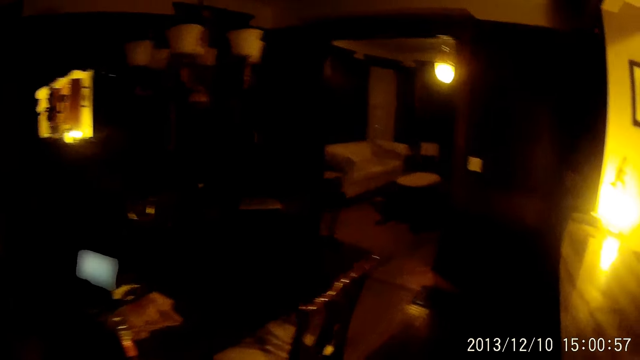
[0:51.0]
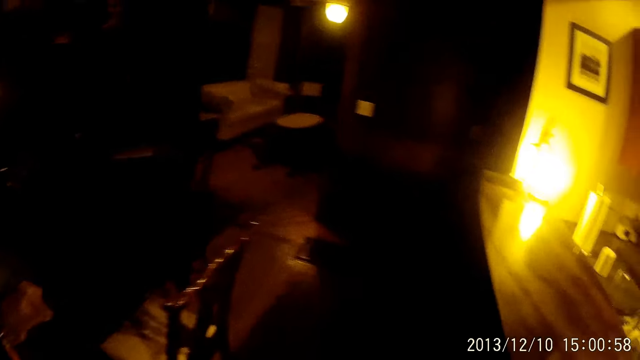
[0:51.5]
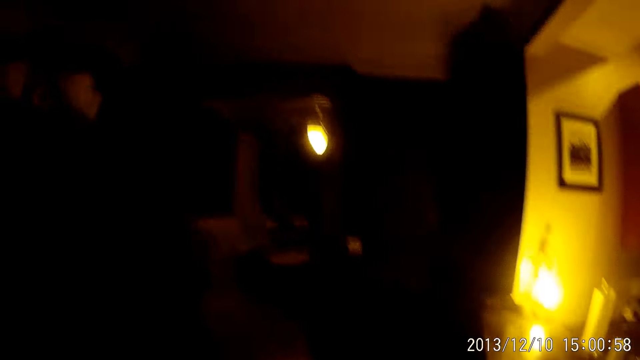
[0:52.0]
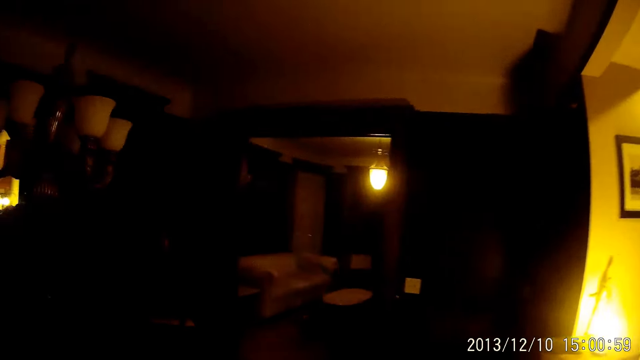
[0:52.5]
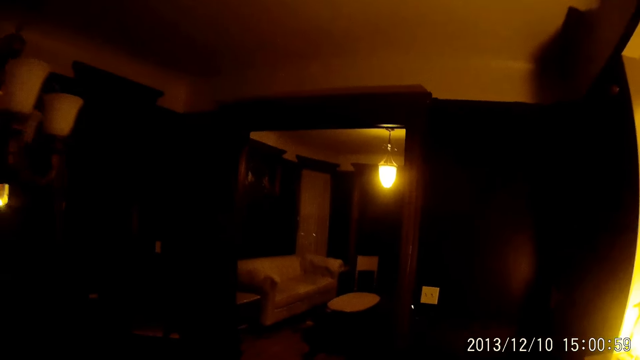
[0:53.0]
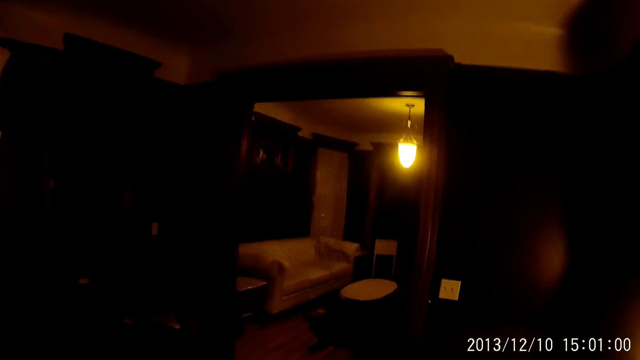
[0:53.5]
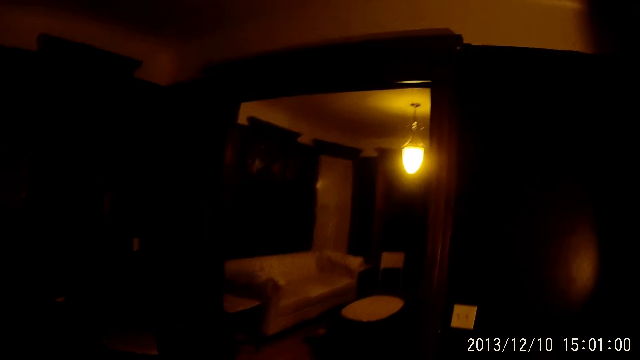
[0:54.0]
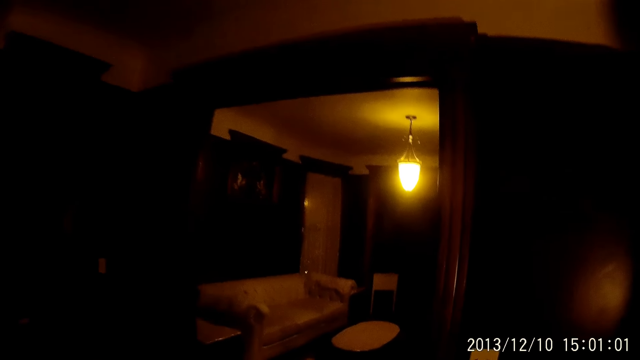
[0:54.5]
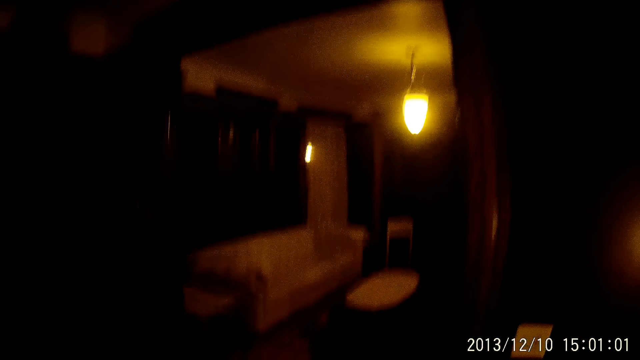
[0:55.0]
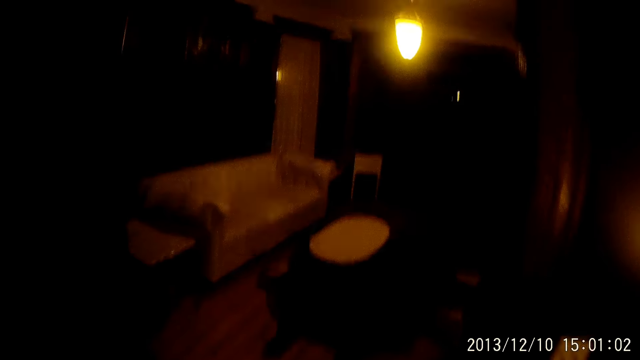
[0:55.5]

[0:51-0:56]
The camera wearer walks towards a living room.

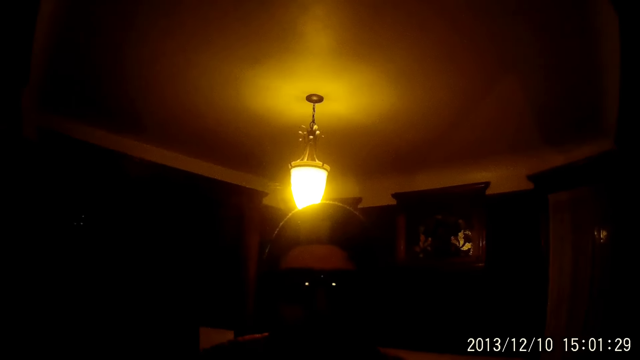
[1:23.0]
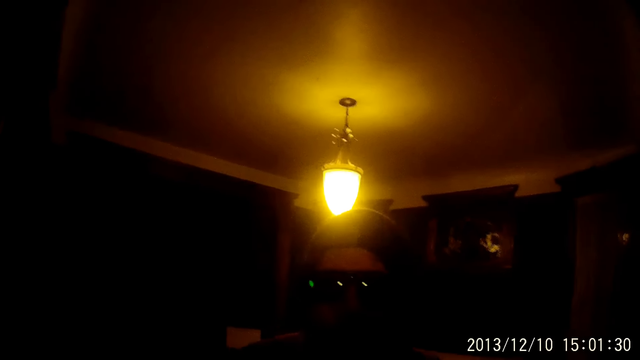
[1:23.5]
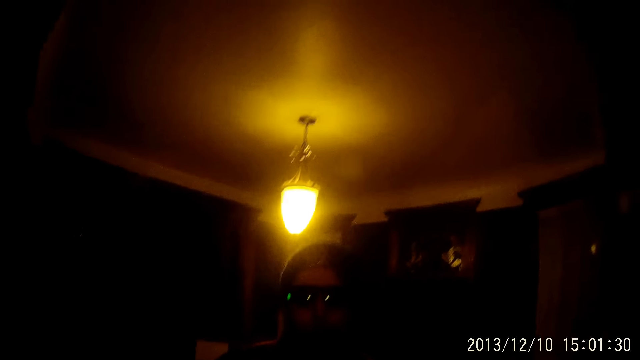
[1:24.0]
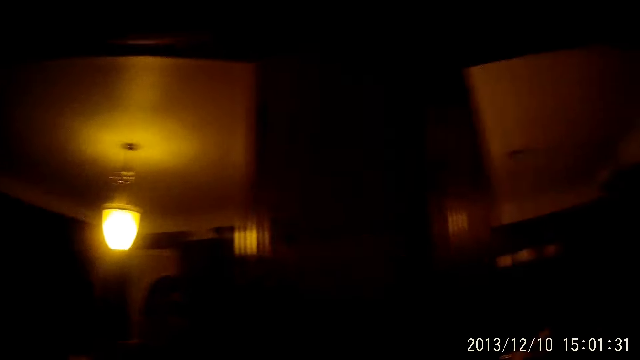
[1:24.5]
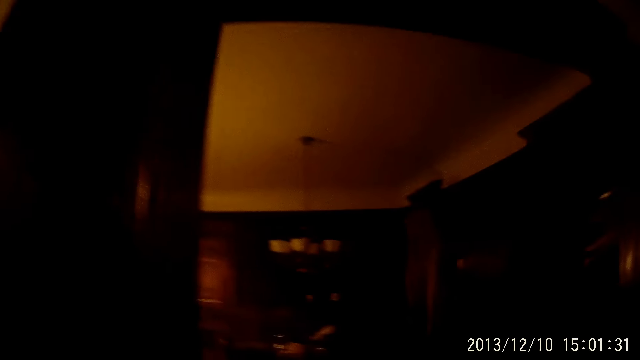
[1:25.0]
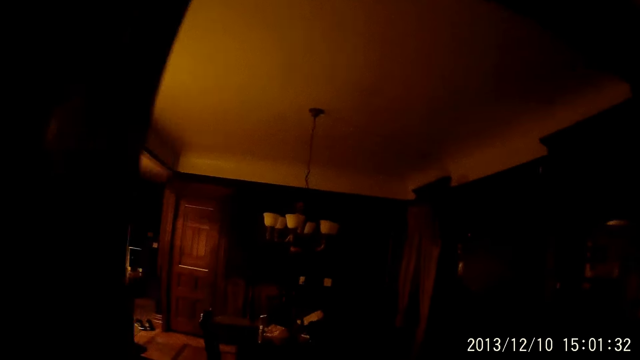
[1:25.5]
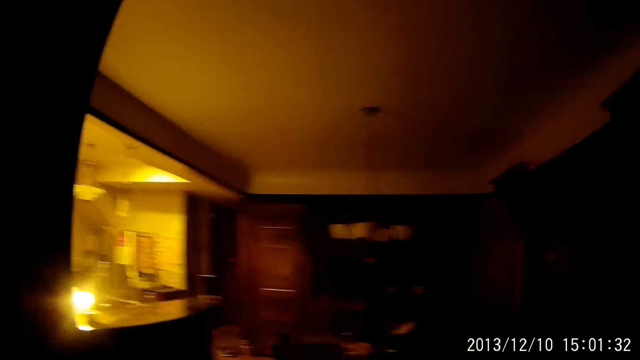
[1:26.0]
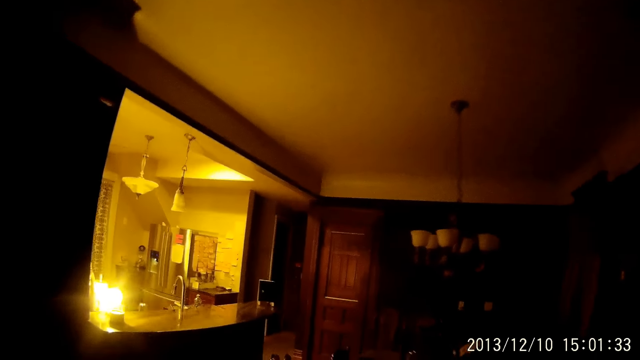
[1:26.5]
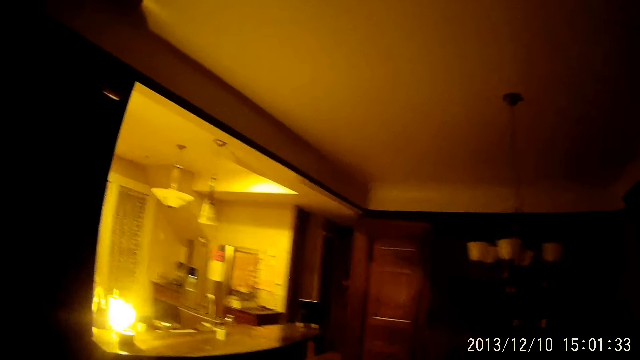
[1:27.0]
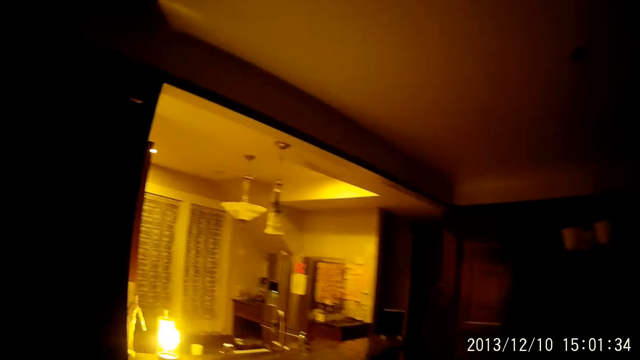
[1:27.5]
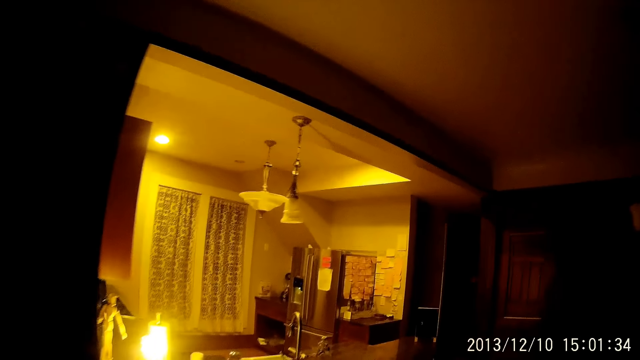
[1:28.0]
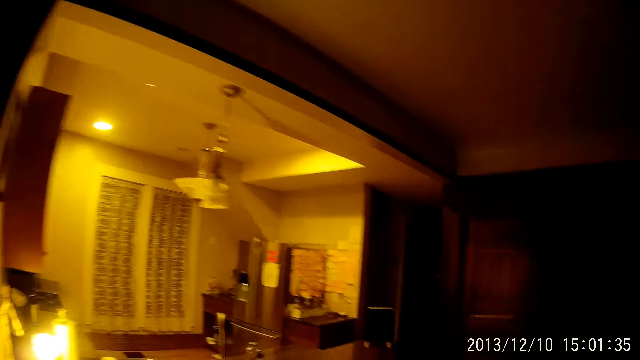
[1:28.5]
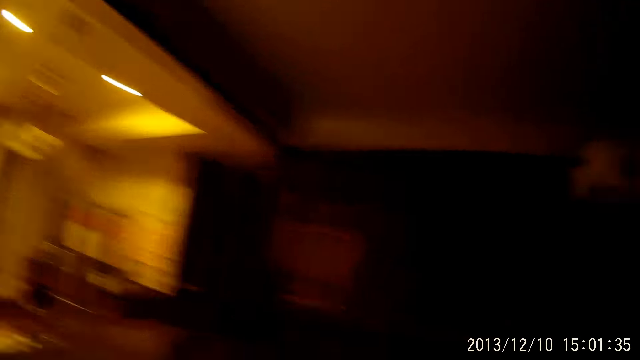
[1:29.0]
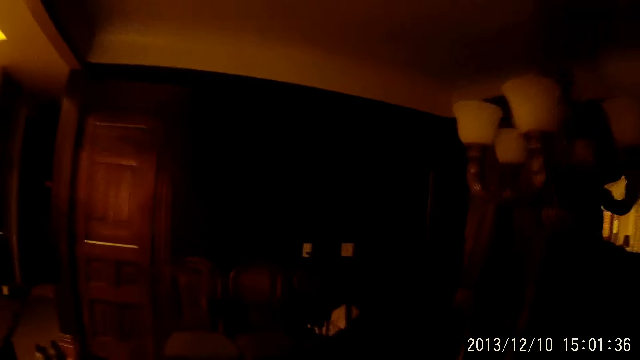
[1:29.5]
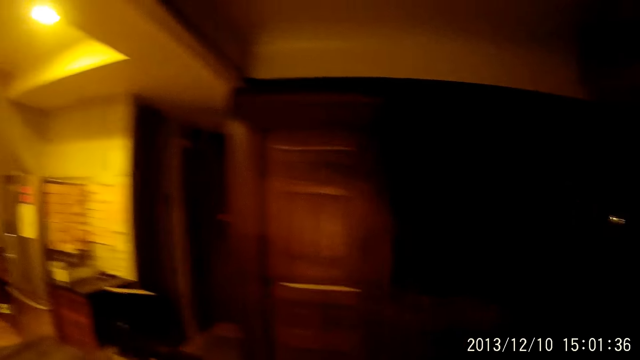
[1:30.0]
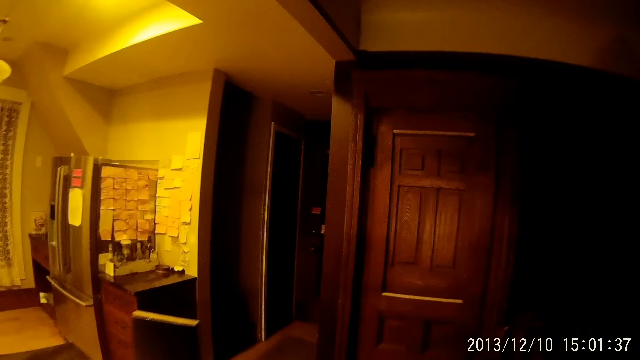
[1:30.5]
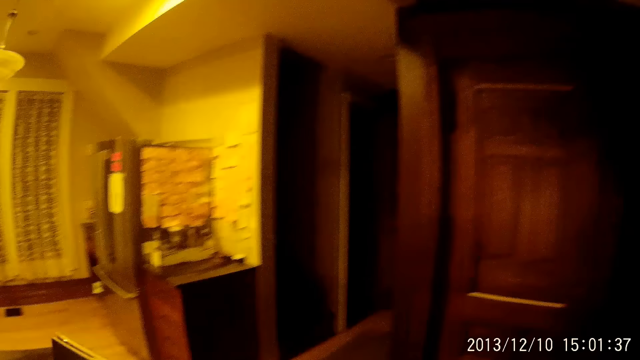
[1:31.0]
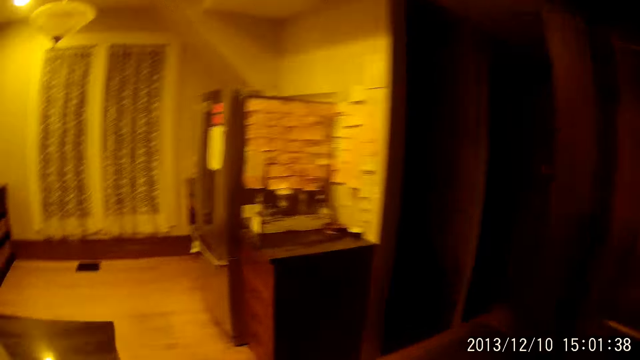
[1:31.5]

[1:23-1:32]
The camera wearer walks around the room.

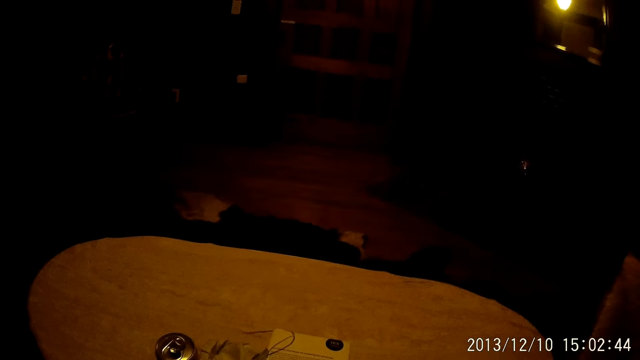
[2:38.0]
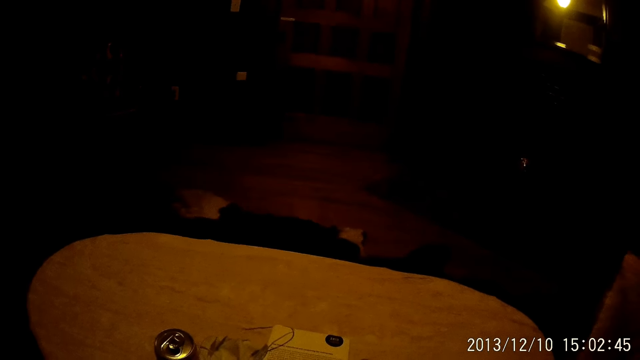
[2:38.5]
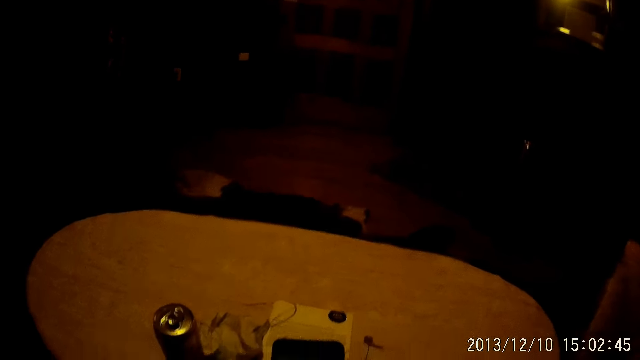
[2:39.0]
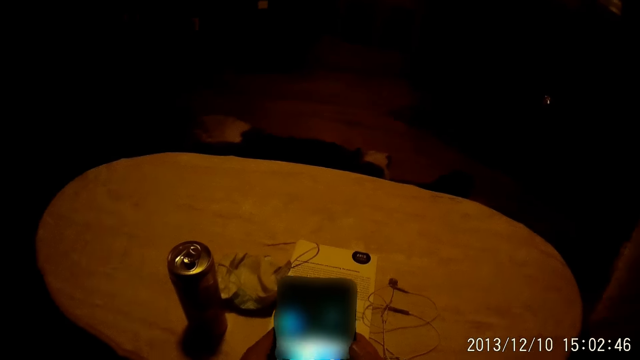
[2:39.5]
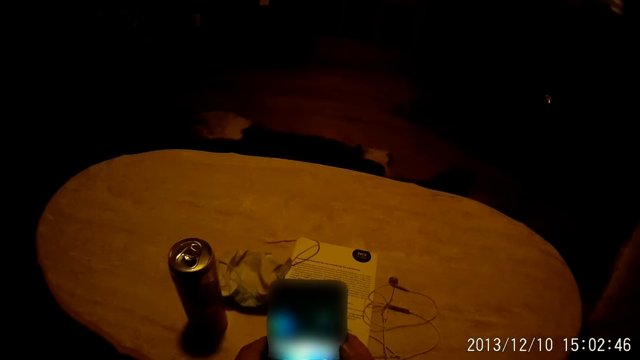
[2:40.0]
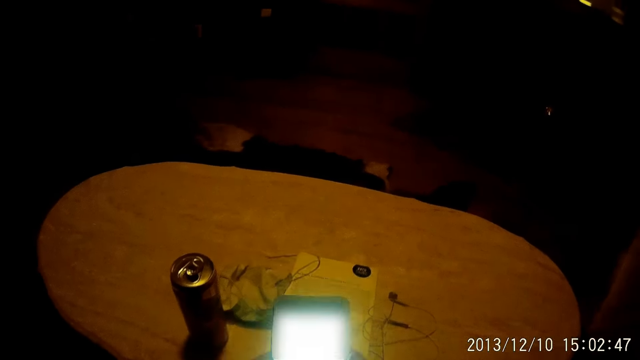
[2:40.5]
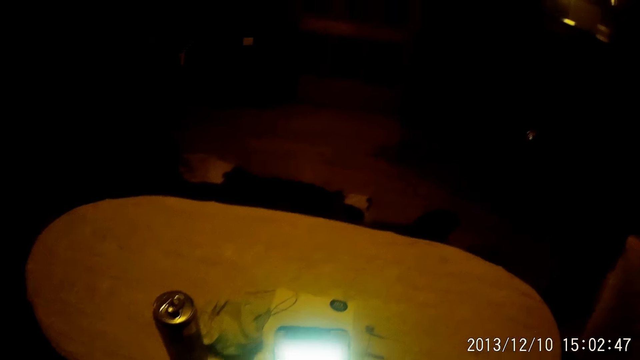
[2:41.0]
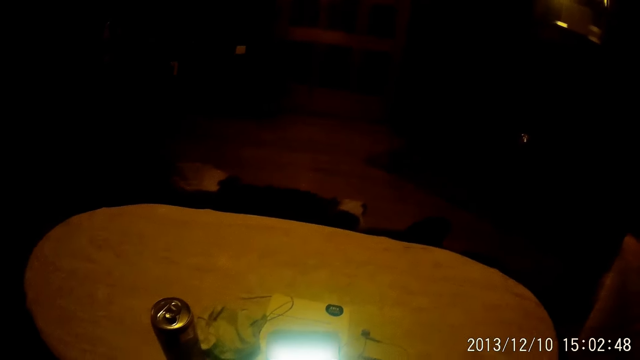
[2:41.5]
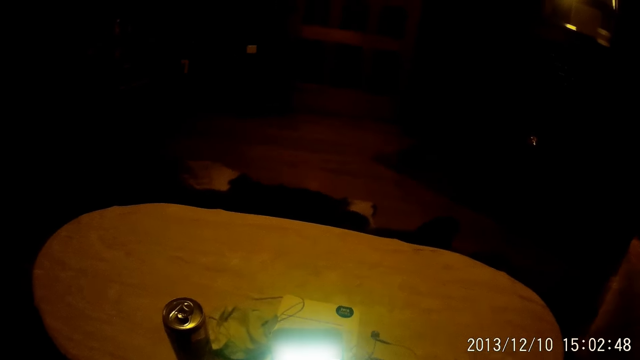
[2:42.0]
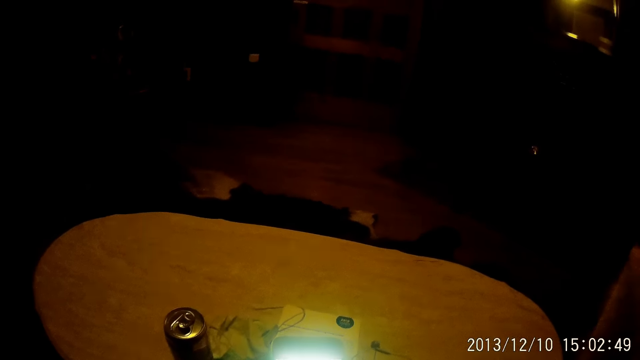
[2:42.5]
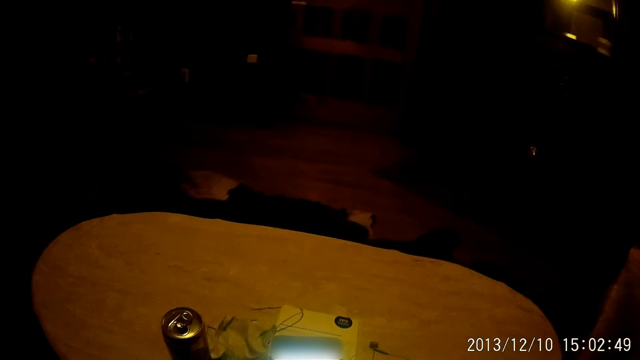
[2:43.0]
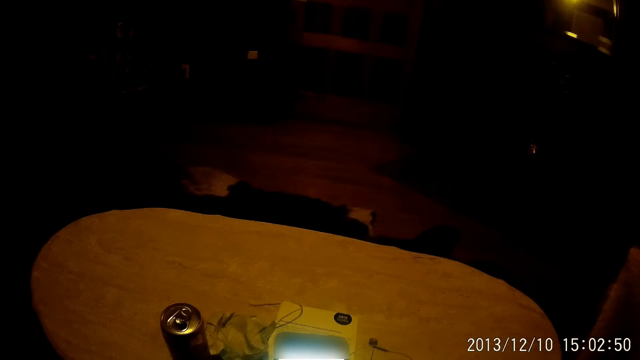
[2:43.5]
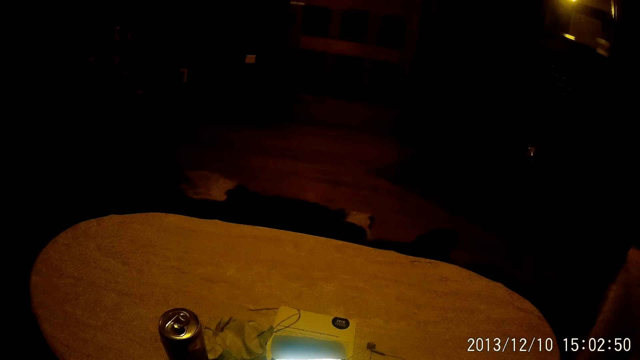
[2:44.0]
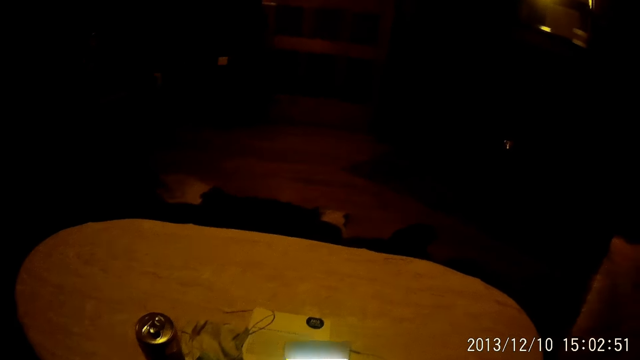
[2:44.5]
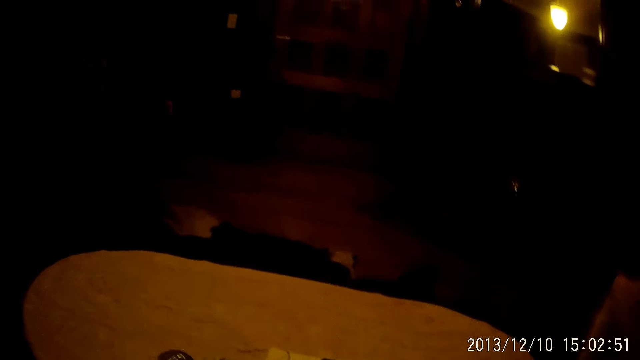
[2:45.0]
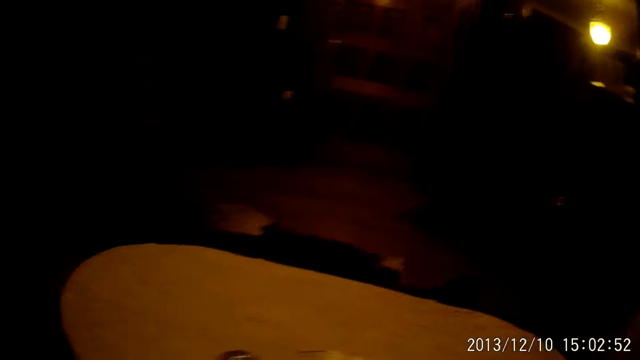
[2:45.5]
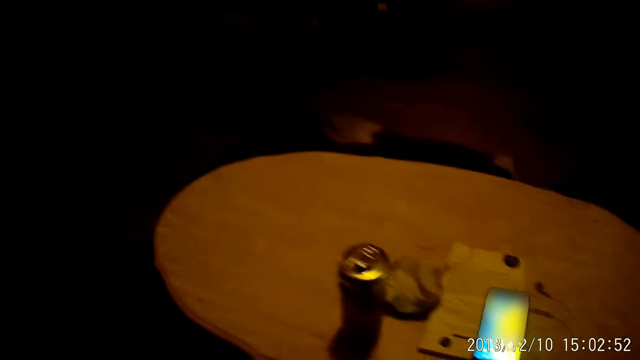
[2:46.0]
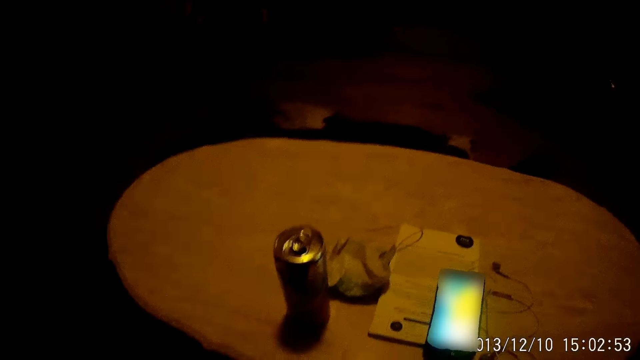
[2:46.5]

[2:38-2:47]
The camera wearer operates a phone with both hands. They put the phone down.
